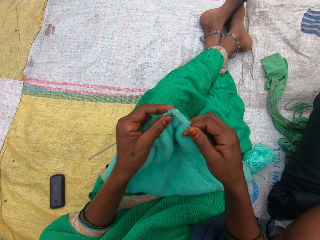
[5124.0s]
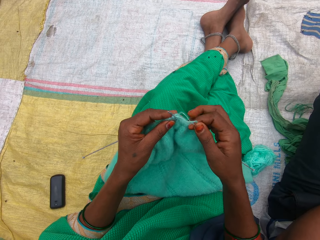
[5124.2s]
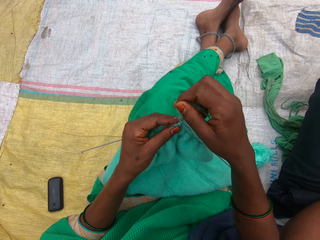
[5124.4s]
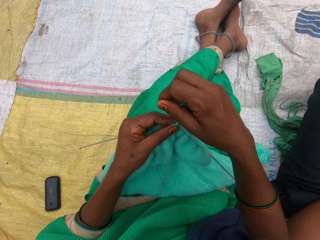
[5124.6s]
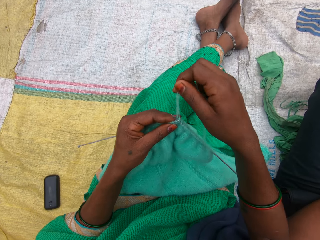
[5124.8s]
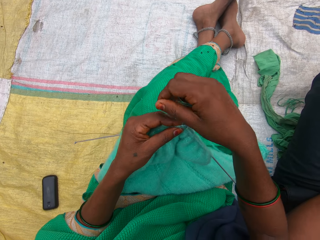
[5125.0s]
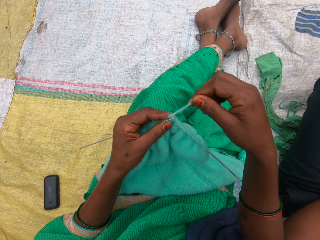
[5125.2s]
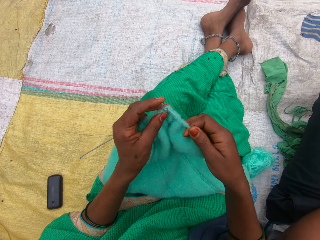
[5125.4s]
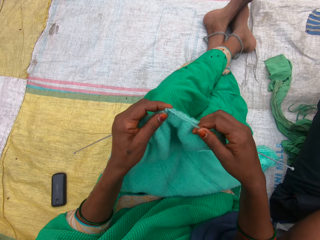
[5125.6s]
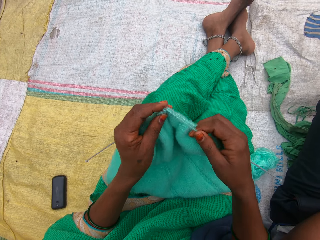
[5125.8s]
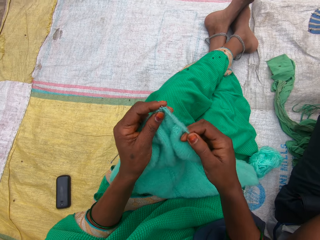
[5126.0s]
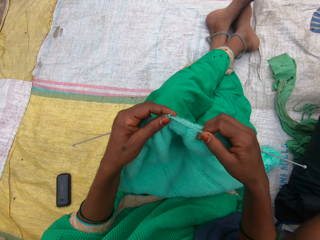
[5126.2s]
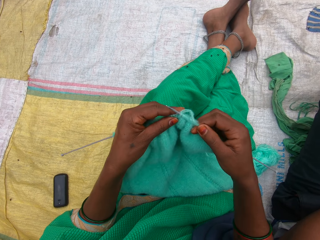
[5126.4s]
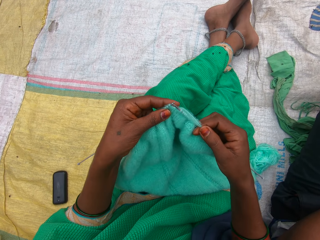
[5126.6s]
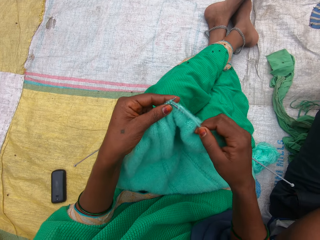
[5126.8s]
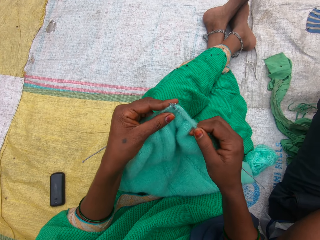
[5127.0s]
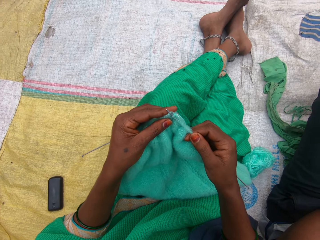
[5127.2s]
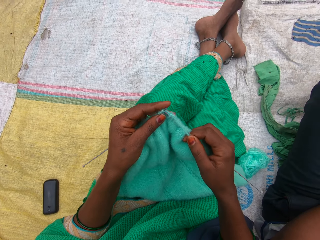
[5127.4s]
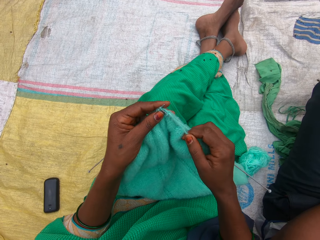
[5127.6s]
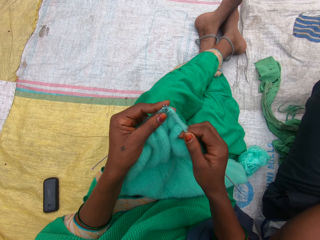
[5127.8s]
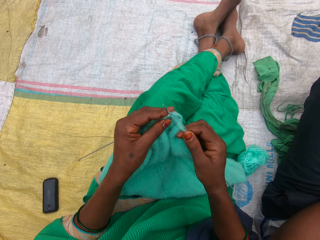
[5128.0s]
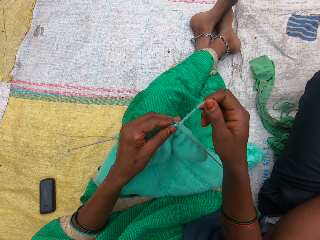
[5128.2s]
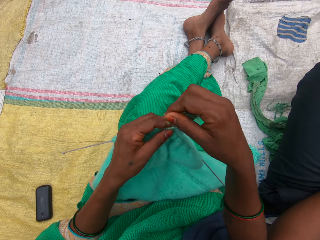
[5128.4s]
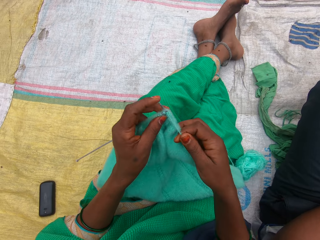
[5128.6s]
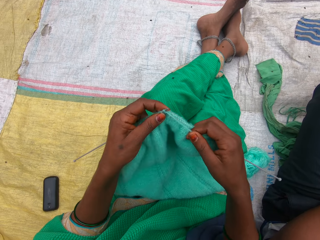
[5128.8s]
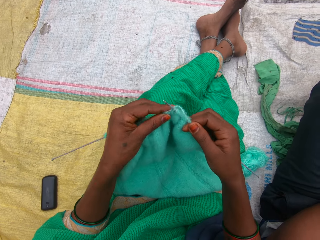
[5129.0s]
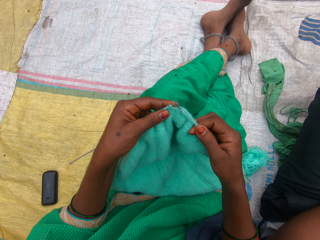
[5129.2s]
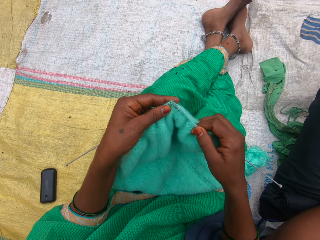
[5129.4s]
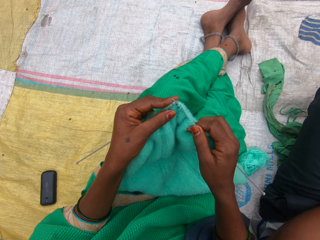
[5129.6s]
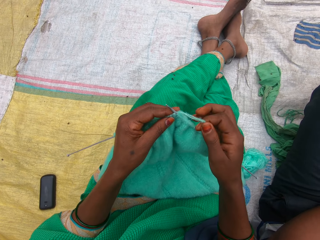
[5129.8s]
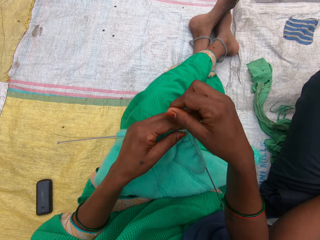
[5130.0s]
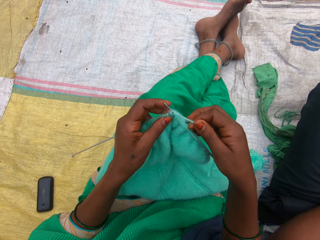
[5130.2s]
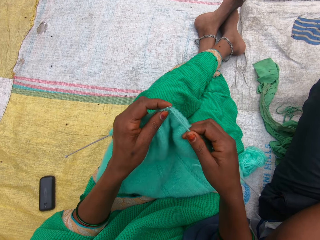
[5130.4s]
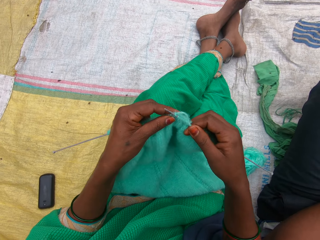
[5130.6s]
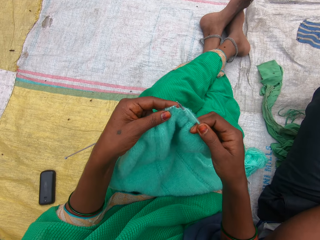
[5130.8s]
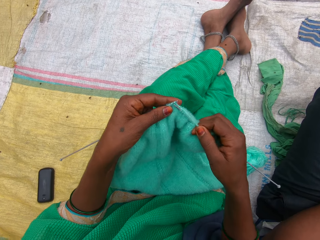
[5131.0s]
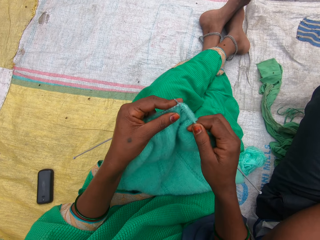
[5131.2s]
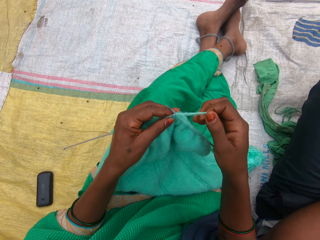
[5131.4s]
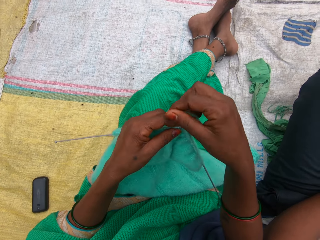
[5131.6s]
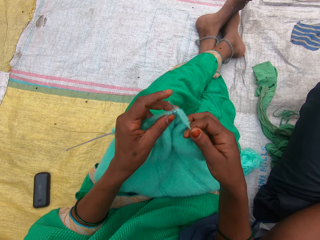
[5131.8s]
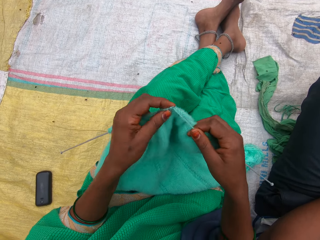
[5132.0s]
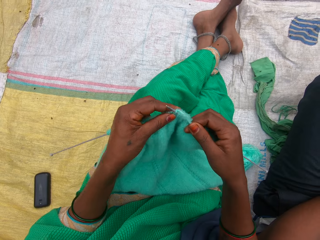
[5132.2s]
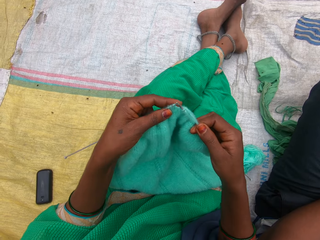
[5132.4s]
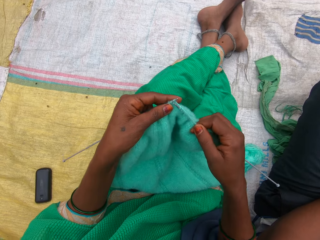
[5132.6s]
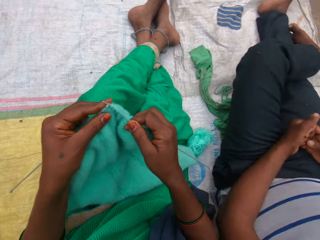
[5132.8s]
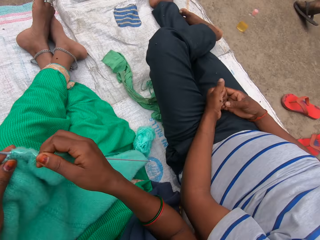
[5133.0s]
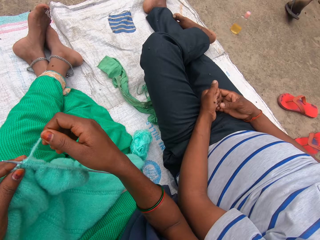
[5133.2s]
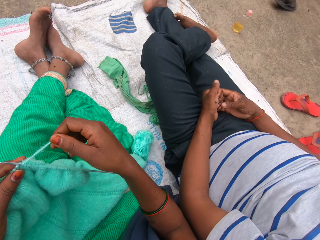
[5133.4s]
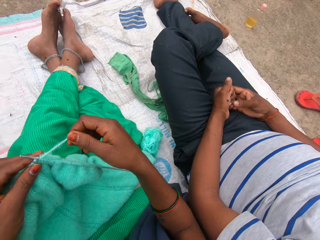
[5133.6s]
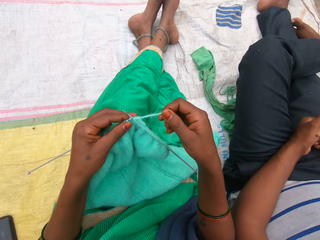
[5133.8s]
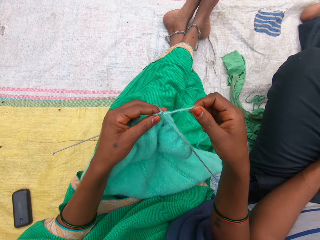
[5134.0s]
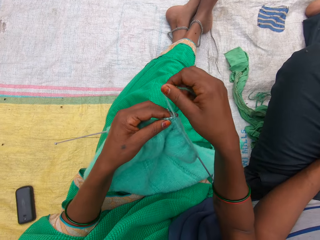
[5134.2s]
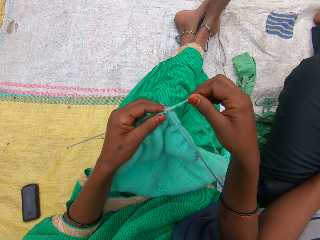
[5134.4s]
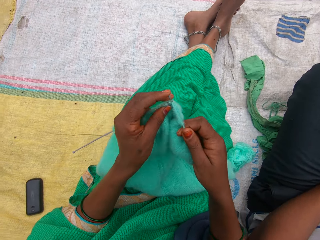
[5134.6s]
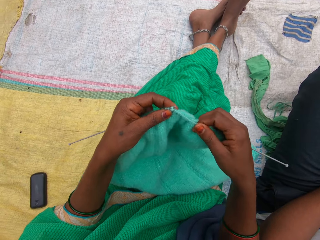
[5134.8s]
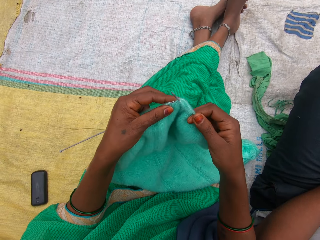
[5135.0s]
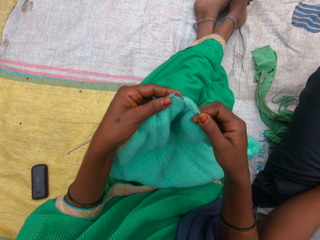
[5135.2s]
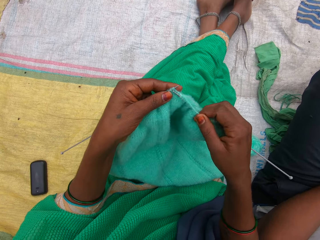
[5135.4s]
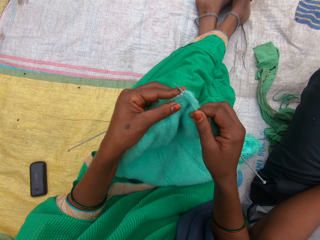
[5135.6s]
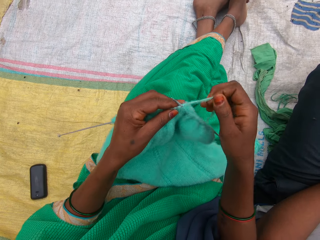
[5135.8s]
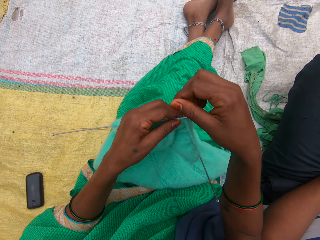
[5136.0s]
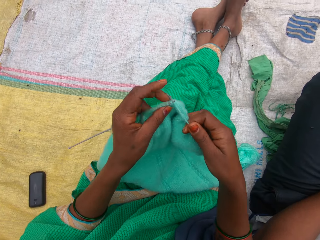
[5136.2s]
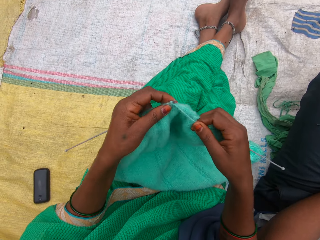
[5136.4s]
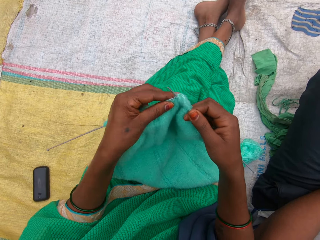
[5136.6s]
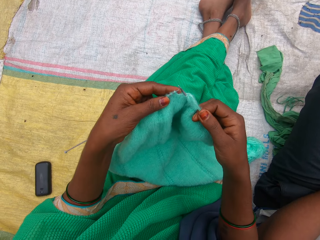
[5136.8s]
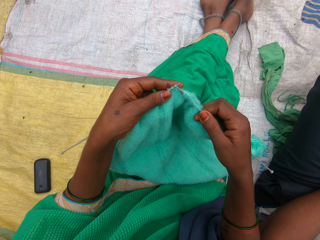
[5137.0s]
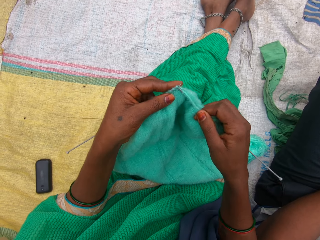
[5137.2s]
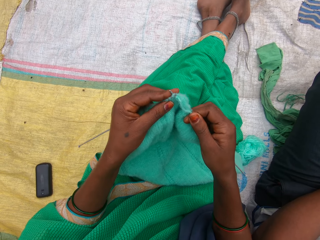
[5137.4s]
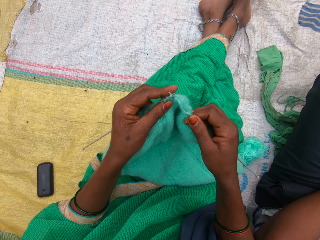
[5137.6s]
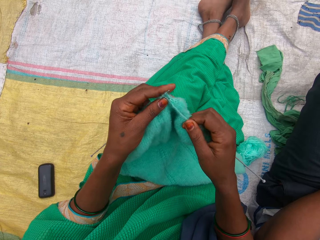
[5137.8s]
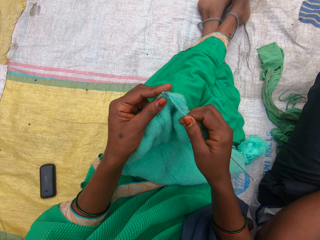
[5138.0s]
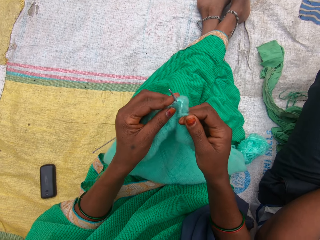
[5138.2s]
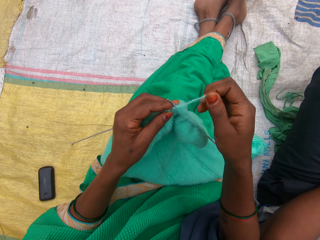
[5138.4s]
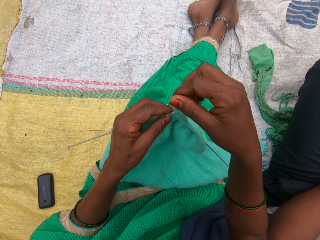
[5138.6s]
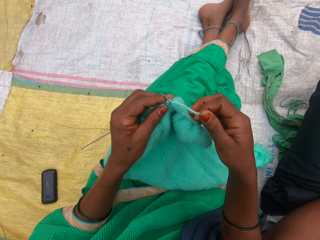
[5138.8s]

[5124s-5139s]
The camera wearer holds the thread. They knit the fabric. They interact with the man. A boy moves forward. The camera wearer holds the thread. They knit the fabric.

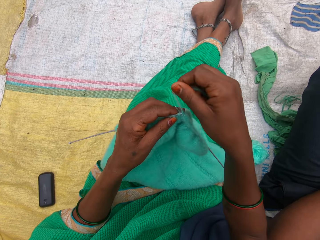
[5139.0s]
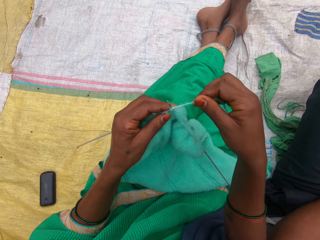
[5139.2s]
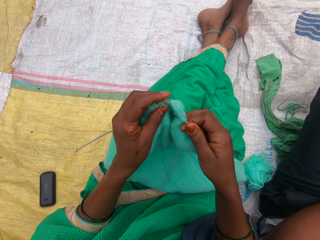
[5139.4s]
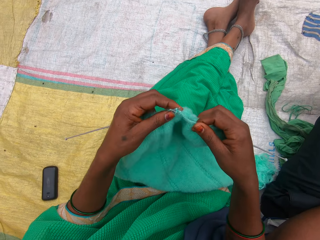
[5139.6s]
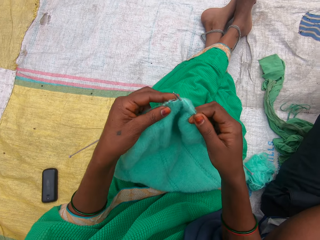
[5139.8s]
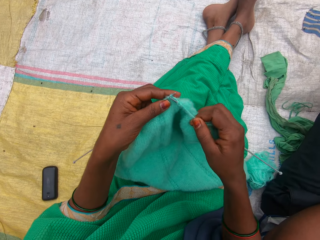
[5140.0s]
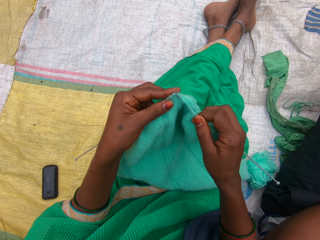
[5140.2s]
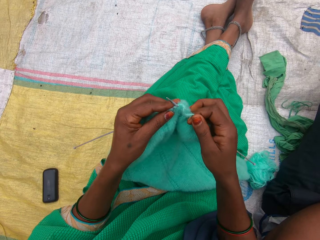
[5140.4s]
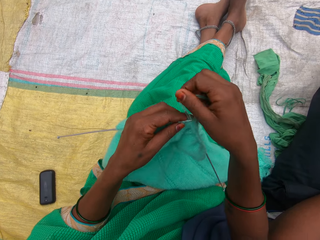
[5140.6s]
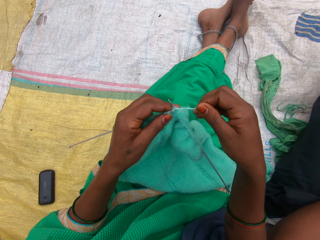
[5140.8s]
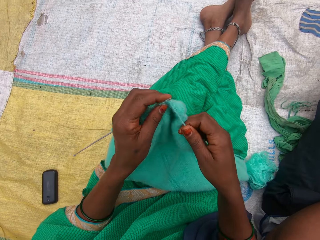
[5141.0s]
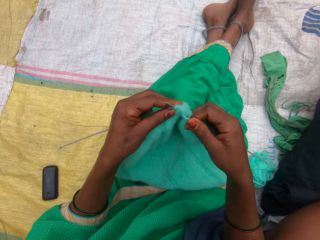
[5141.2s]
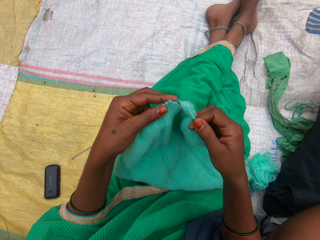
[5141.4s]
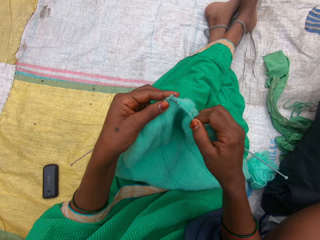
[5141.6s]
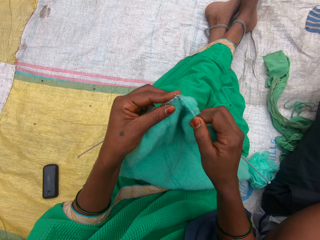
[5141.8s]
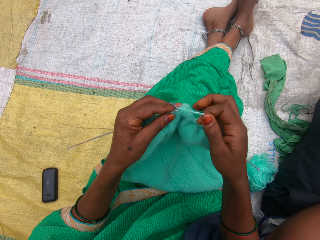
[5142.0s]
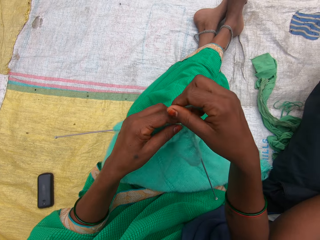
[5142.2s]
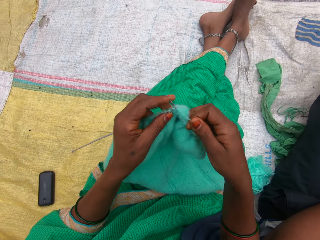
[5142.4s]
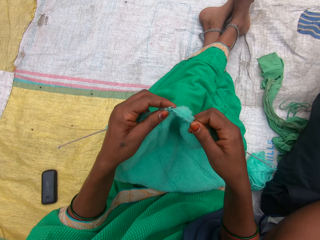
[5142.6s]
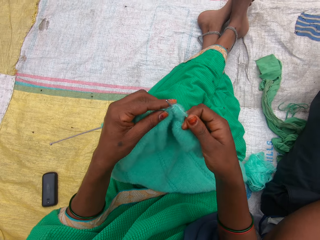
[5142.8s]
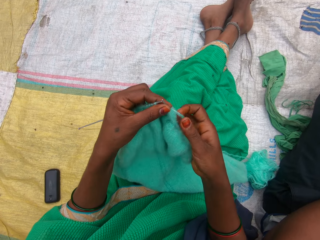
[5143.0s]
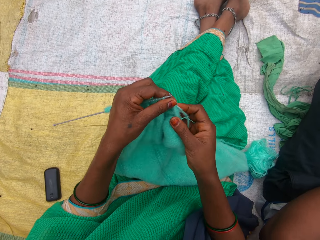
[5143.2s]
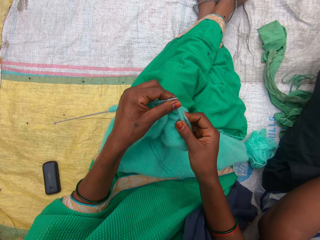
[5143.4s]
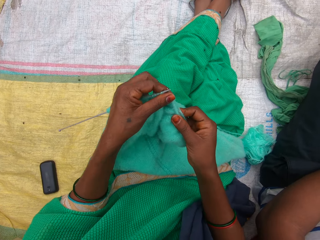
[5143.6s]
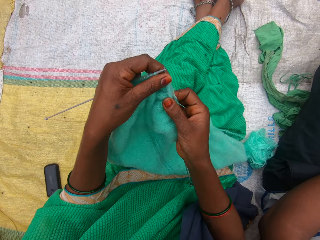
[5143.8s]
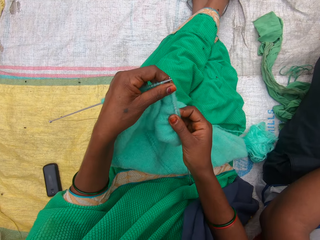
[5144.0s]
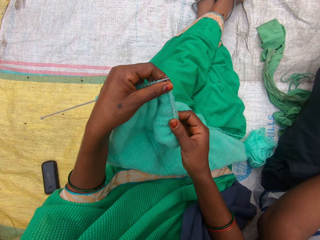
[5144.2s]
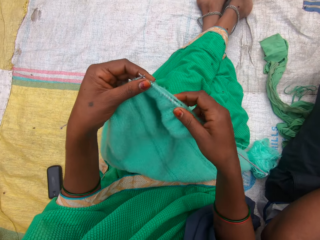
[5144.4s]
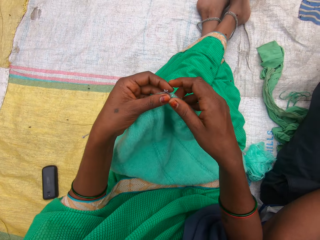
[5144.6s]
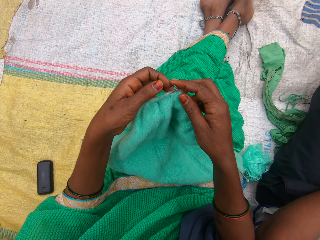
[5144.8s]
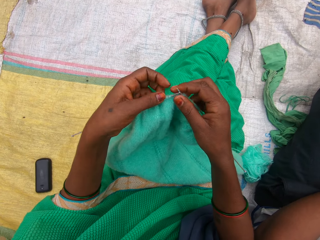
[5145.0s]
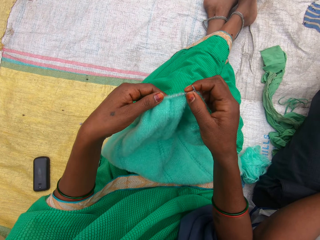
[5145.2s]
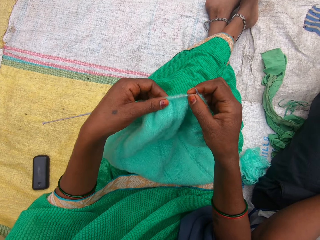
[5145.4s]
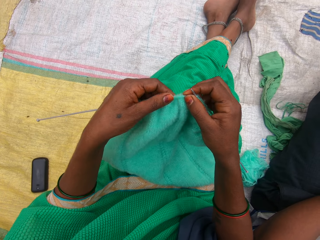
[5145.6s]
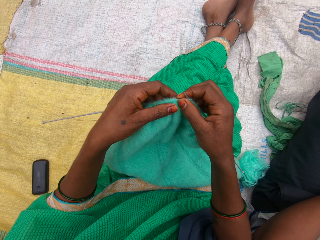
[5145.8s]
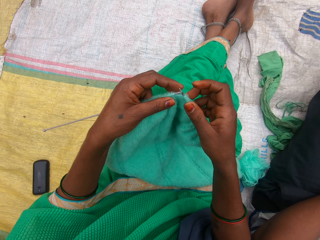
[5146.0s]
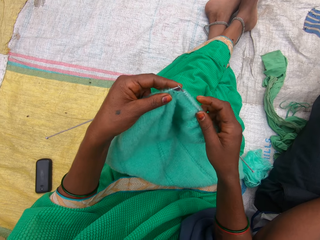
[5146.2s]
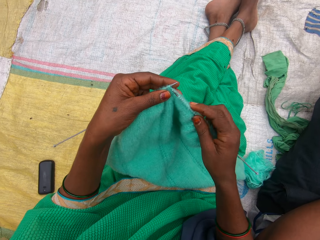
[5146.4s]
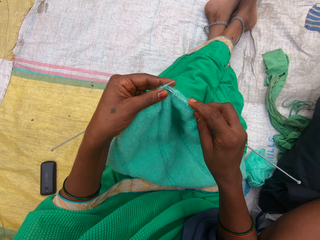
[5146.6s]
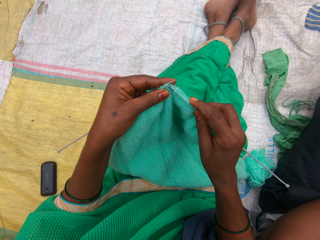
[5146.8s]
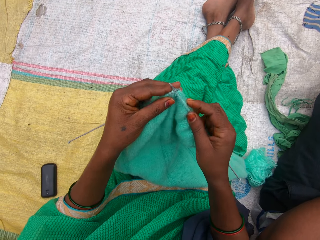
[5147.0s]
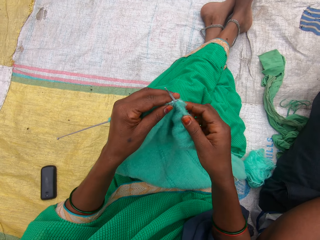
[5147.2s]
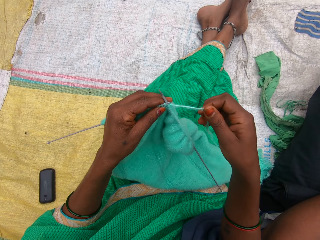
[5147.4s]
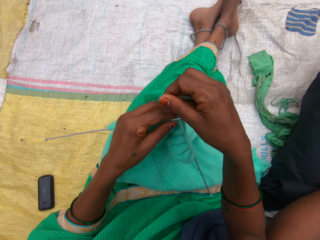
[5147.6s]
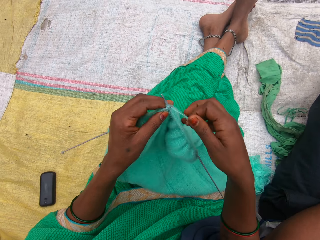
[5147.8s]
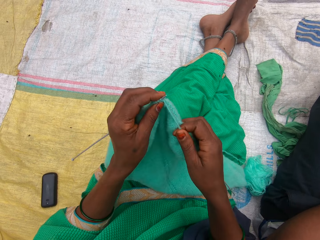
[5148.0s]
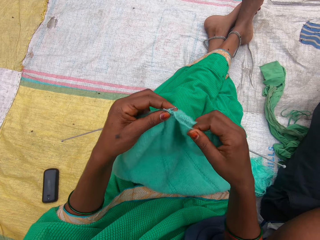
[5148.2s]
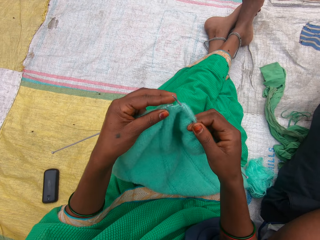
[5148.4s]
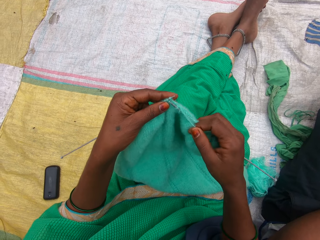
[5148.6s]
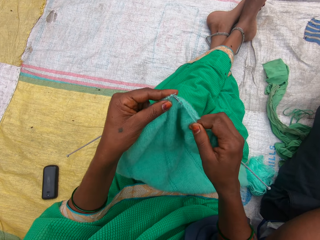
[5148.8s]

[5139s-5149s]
The camera wearer holds the fabric.
